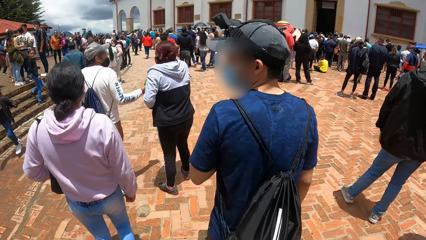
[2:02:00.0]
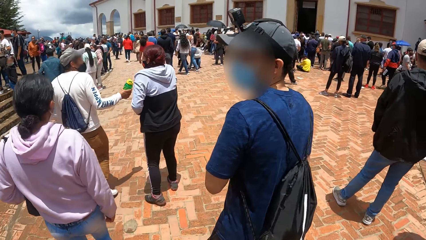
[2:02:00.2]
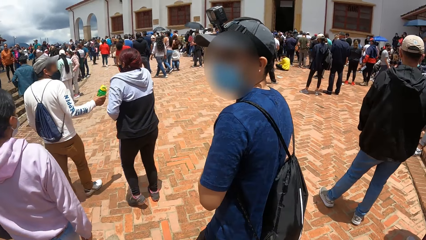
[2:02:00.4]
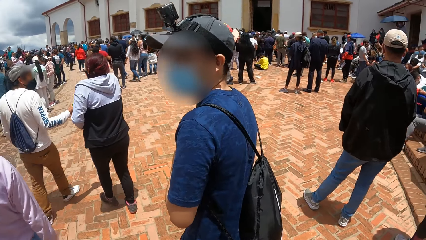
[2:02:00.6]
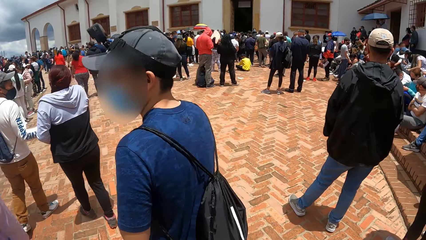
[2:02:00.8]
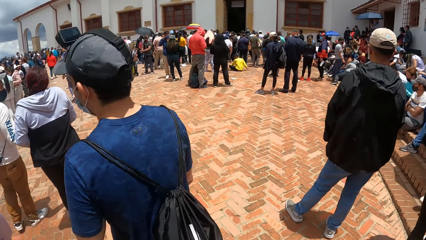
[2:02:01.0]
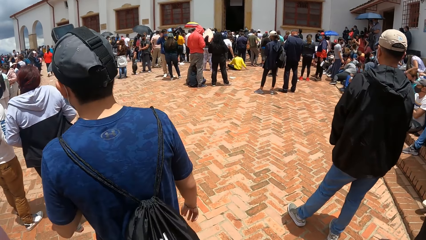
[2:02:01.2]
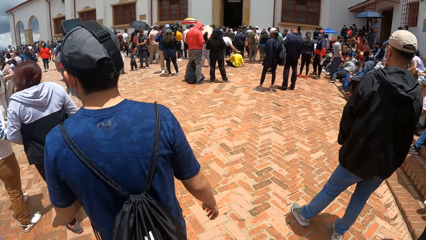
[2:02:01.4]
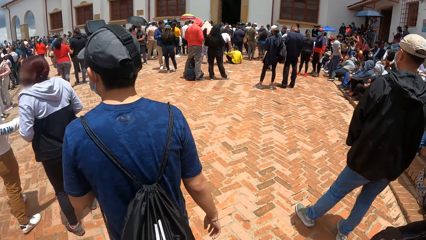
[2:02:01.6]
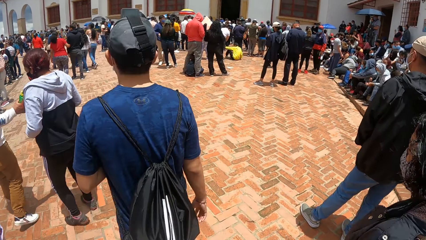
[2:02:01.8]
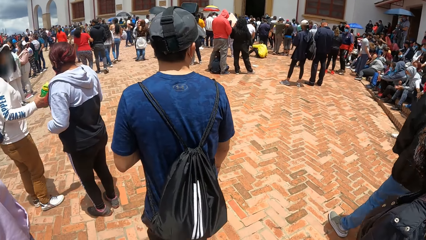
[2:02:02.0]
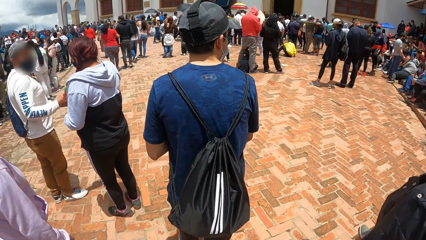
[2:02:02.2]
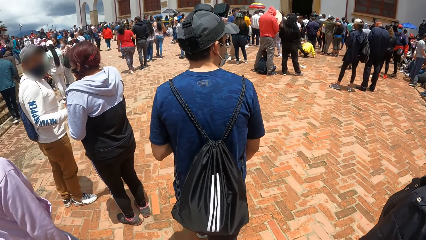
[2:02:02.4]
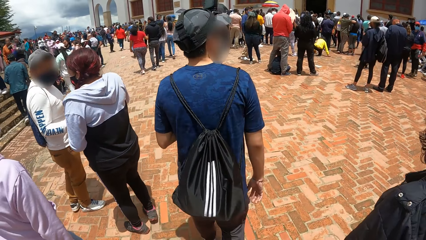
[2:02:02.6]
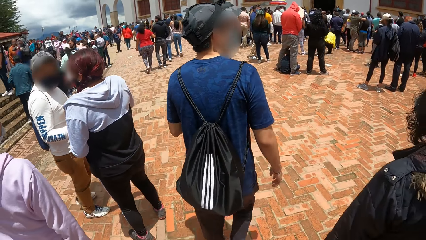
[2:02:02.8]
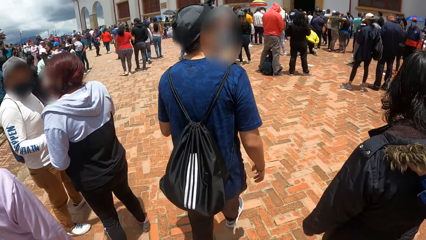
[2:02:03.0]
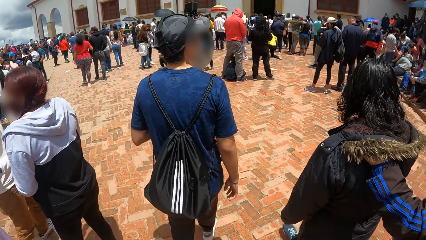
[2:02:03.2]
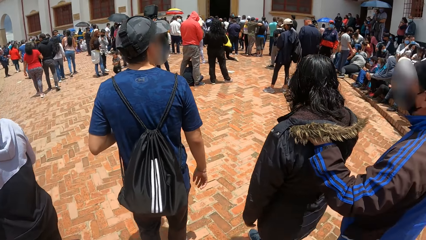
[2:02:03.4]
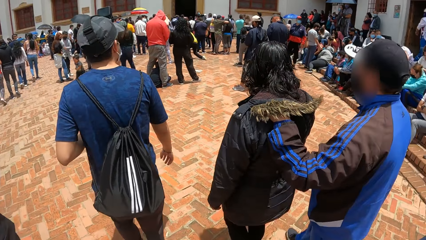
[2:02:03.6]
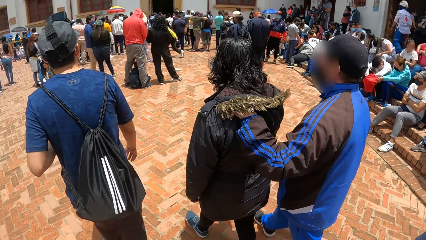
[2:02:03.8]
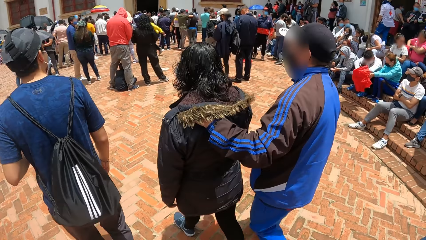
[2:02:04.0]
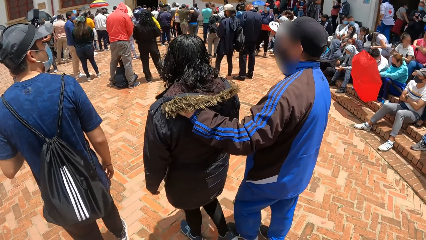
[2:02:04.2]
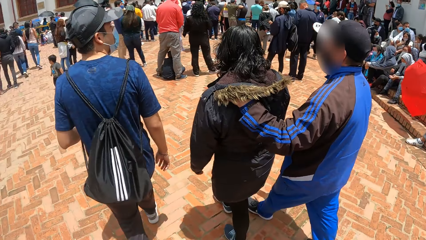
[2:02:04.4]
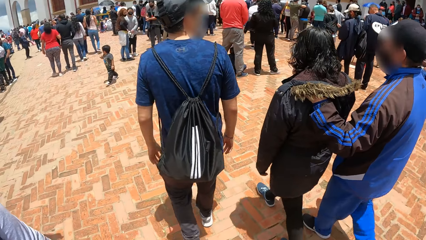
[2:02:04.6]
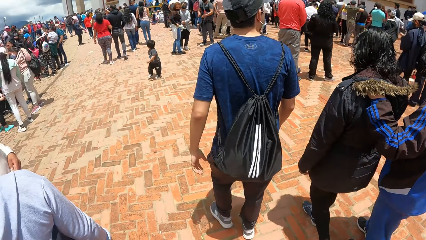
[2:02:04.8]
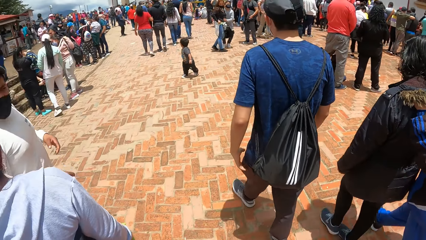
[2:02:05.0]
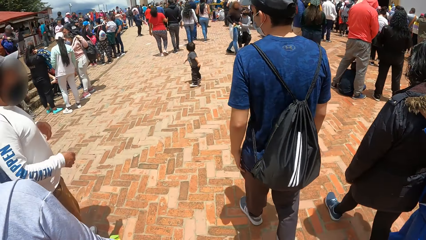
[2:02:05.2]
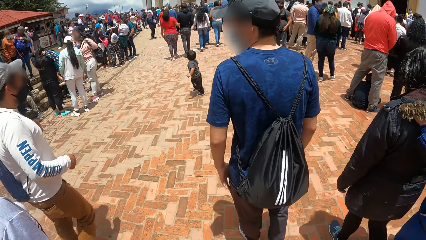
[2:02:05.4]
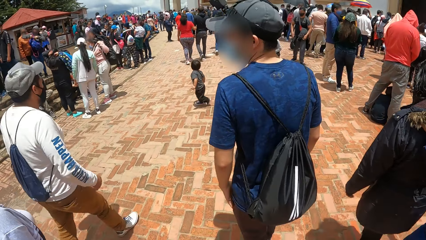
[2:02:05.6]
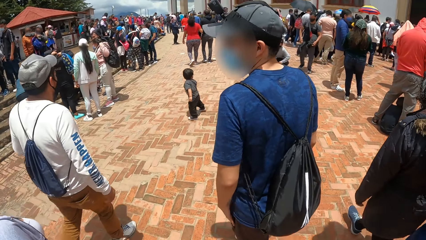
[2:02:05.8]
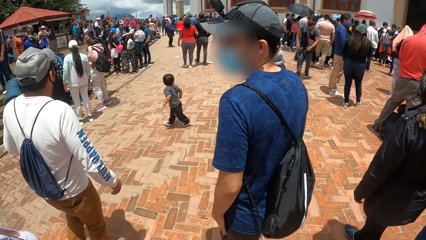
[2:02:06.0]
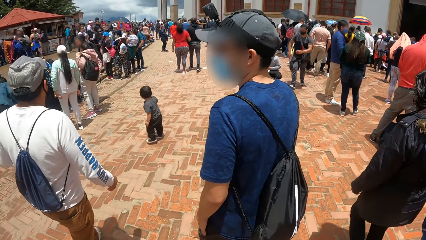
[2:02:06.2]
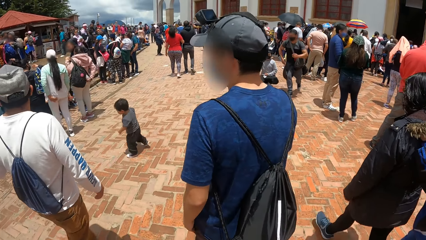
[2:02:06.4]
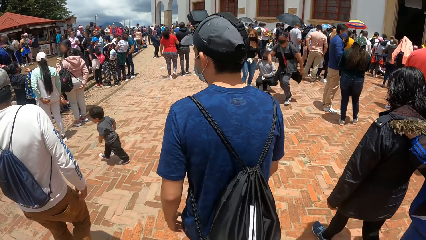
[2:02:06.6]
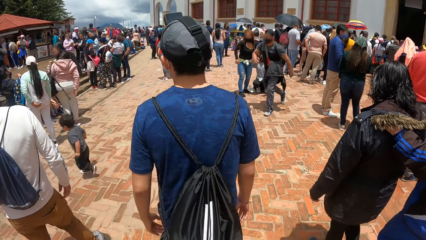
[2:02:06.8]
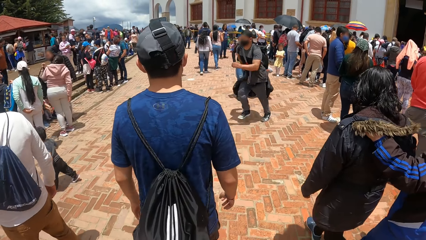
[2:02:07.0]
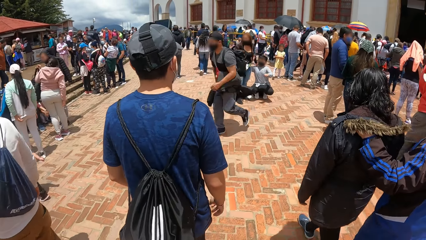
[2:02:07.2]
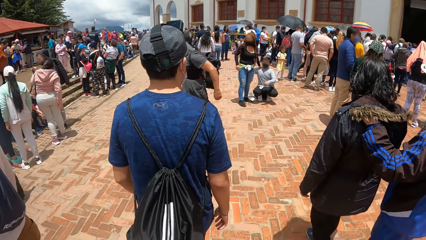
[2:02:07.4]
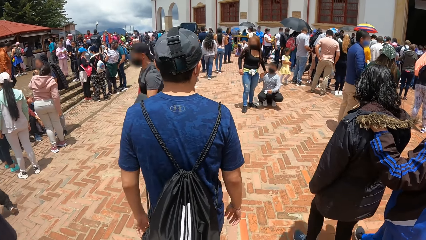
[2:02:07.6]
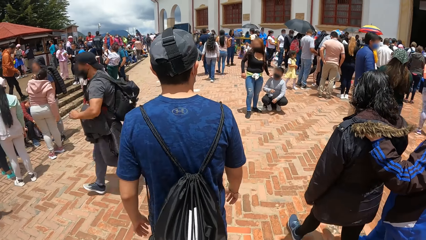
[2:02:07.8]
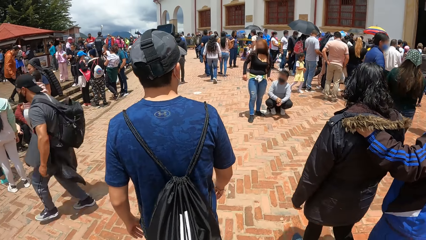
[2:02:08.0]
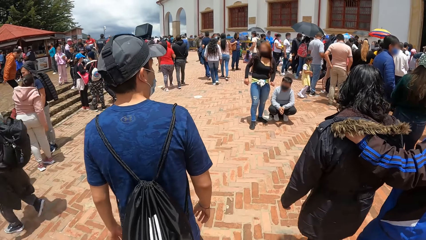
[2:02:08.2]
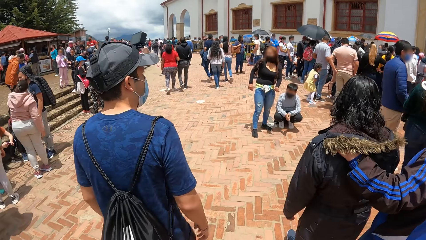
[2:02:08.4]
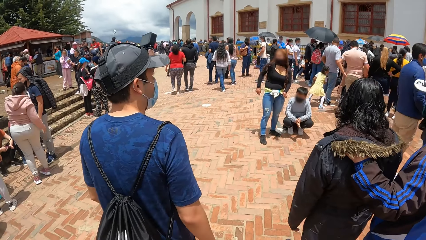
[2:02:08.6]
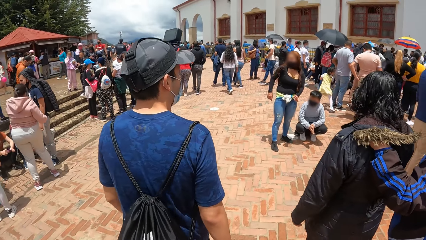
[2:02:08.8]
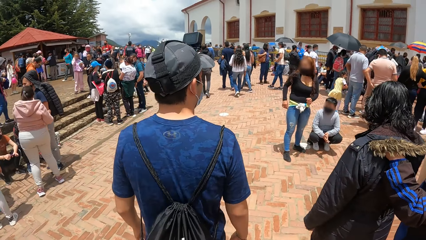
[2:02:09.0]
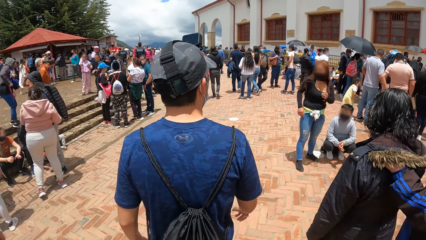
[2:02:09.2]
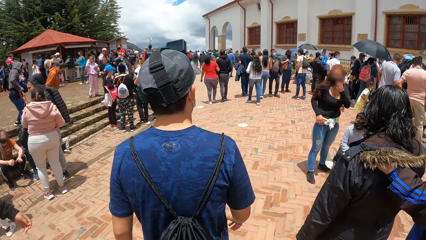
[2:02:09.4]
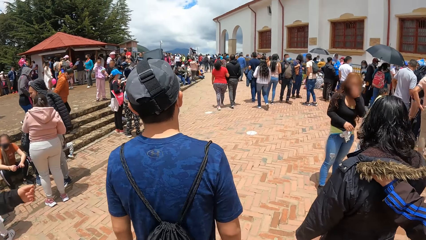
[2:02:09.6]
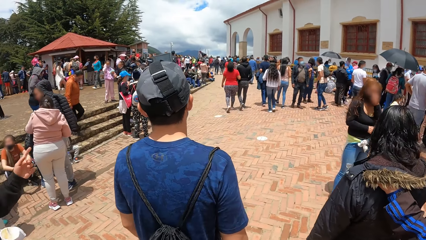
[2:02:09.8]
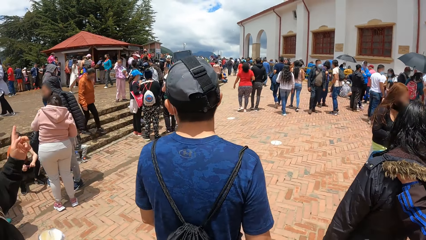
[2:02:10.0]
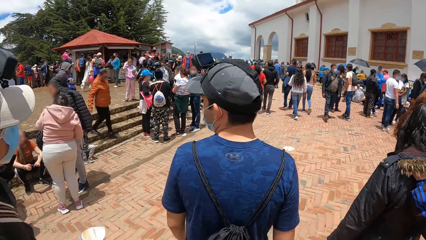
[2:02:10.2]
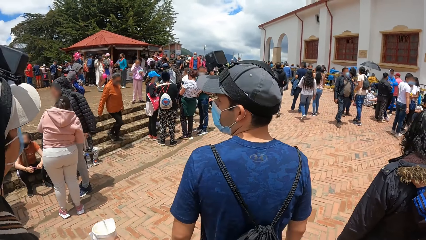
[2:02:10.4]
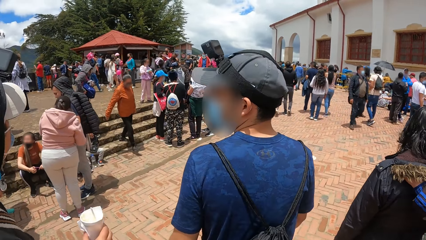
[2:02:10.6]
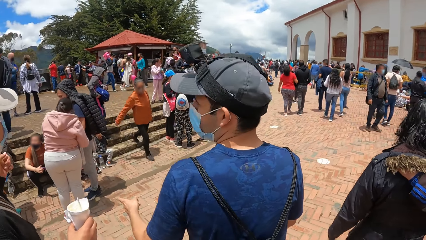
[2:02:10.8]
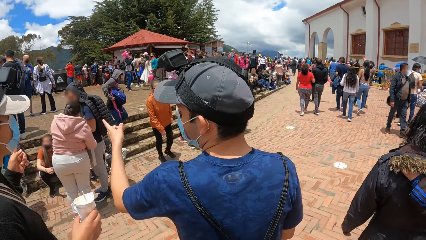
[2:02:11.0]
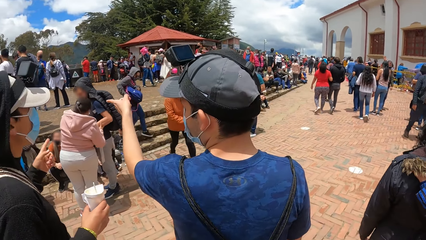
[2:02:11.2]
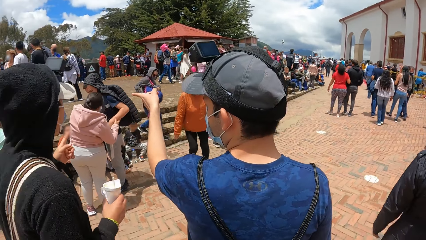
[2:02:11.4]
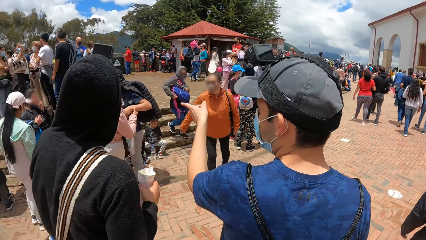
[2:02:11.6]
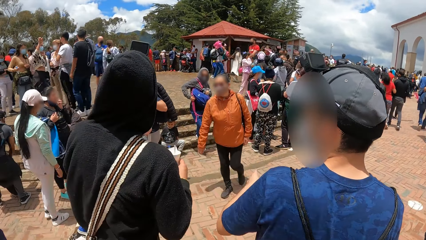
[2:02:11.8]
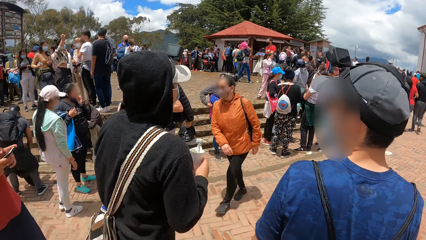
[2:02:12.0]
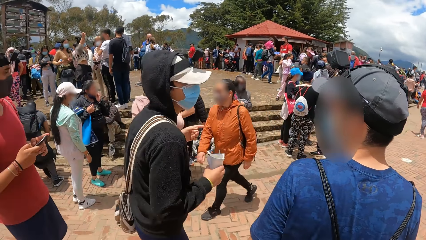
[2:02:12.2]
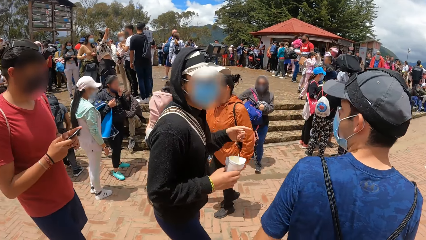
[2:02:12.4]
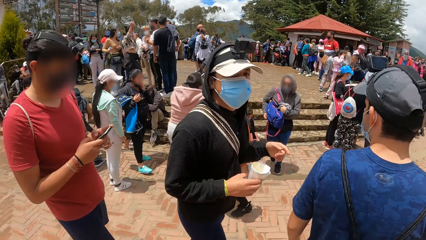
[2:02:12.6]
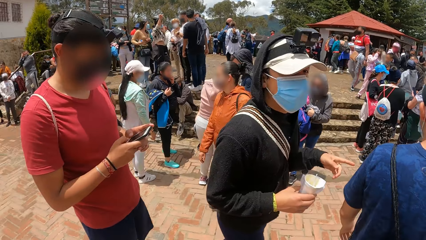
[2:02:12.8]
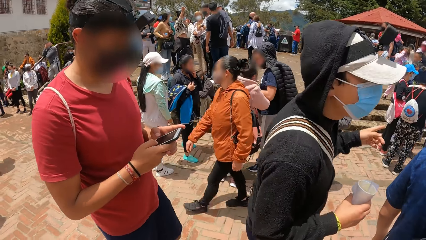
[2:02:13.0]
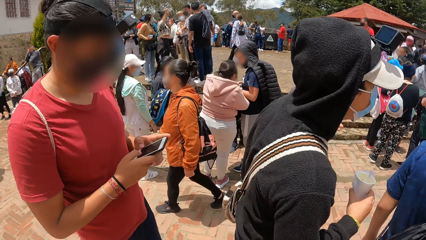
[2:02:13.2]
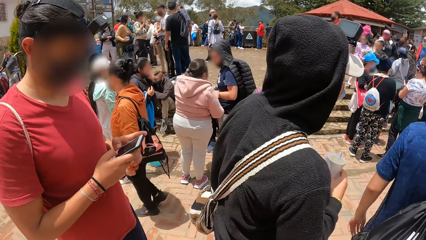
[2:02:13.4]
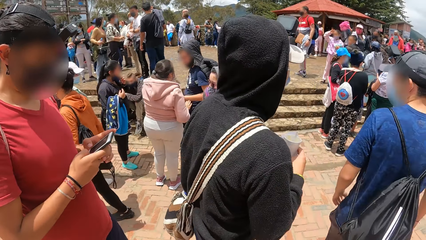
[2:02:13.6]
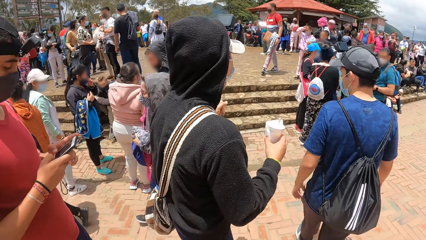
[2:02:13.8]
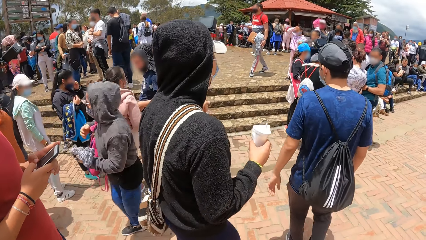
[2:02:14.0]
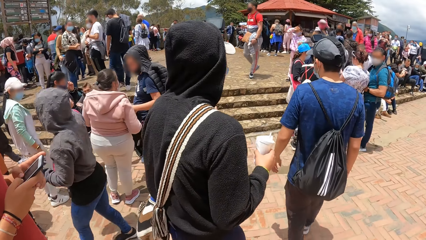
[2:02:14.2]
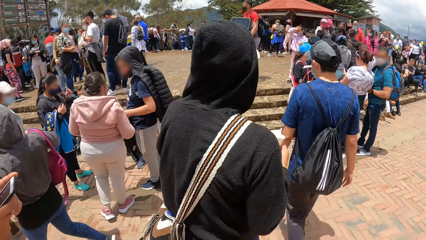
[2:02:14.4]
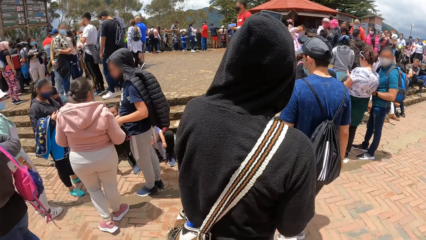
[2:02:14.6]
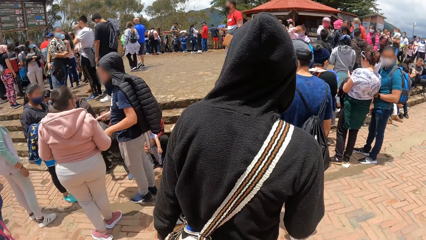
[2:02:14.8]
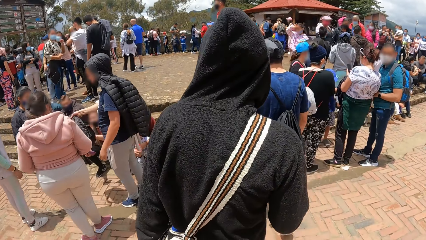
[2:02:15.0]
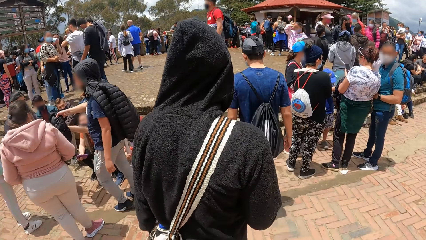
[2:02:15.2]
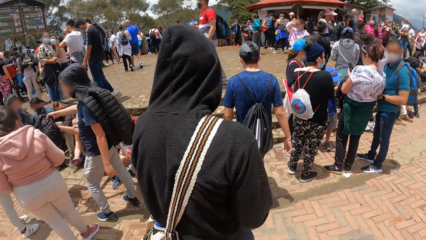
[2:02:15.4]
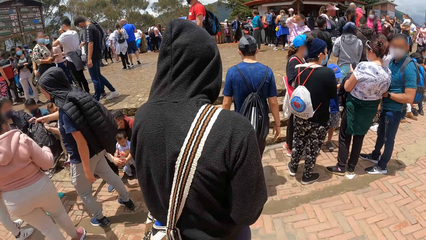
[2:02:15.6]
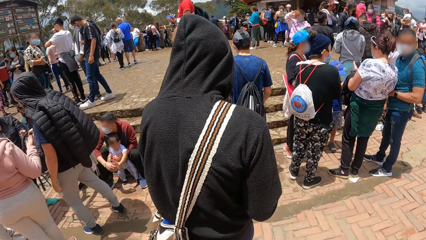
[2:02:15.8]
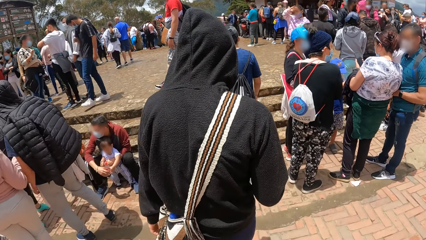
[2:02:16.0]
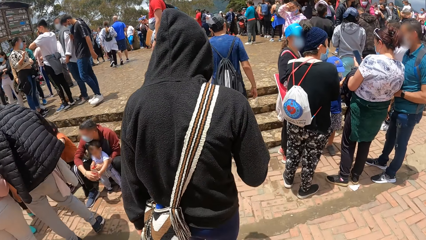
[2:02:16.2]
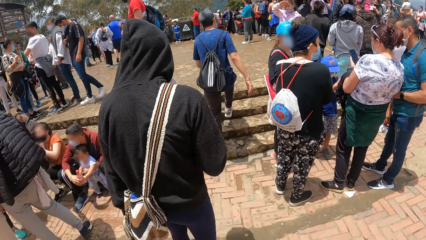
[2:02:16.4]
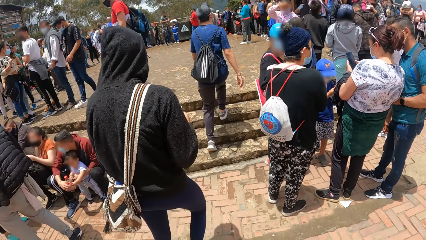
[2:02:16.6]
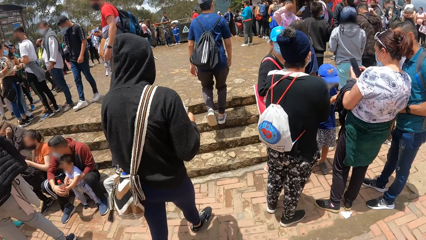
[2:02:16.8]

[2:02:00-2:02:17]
A male does a hand movement. Another male does a hand movement. A man operates her phone with both hands. The camera wearer walks around the park.
